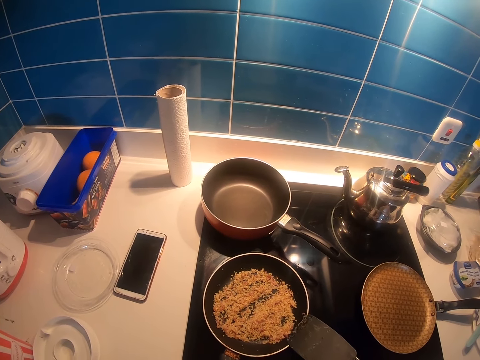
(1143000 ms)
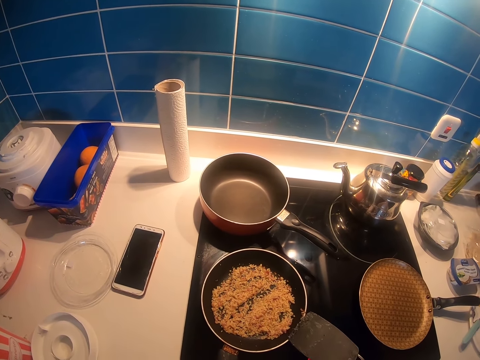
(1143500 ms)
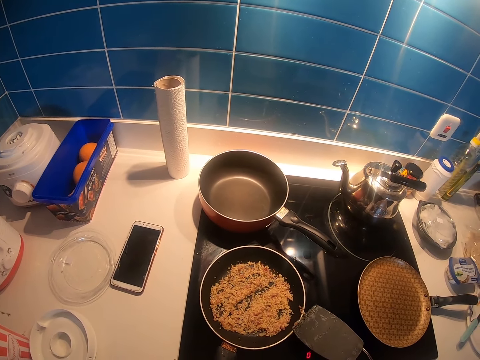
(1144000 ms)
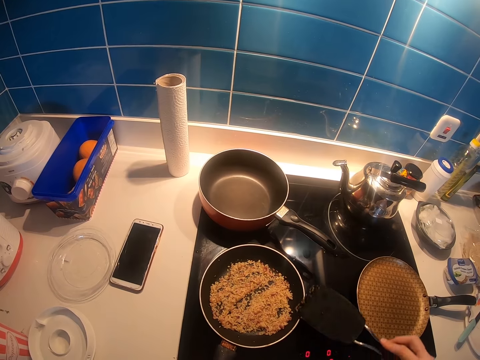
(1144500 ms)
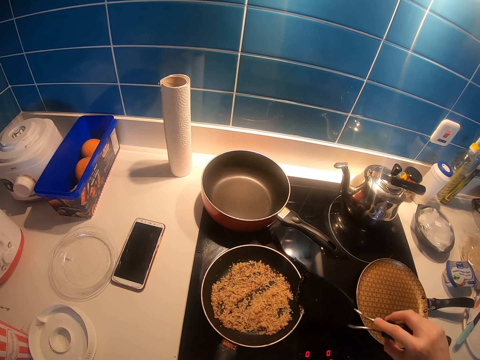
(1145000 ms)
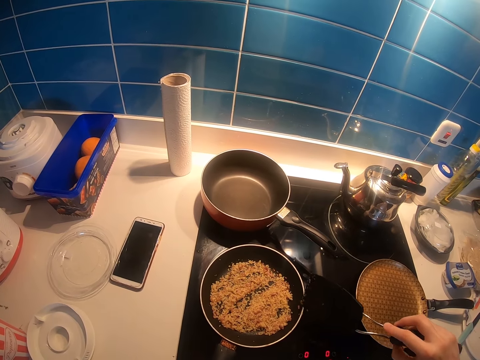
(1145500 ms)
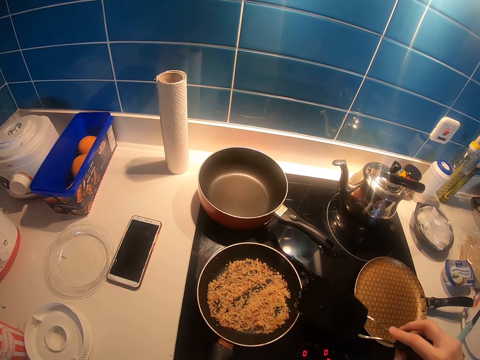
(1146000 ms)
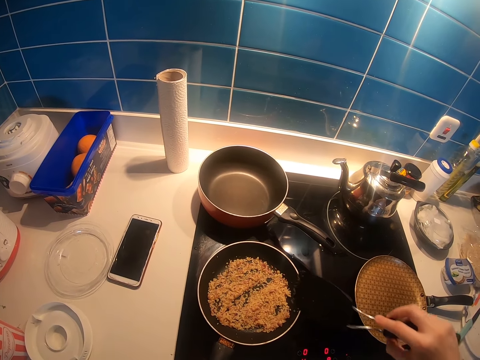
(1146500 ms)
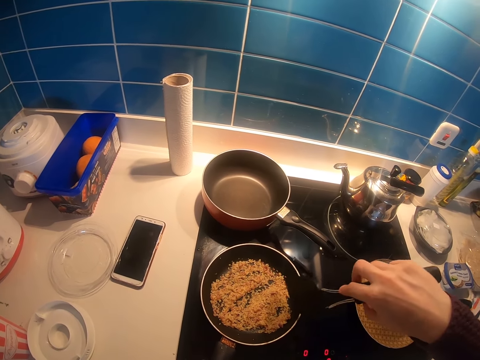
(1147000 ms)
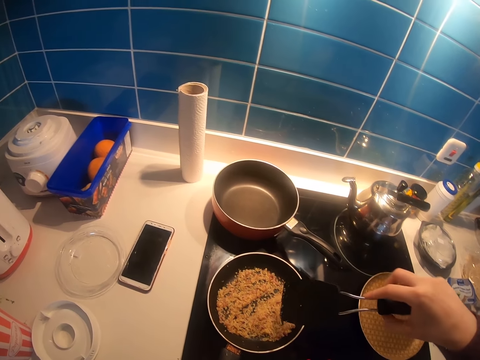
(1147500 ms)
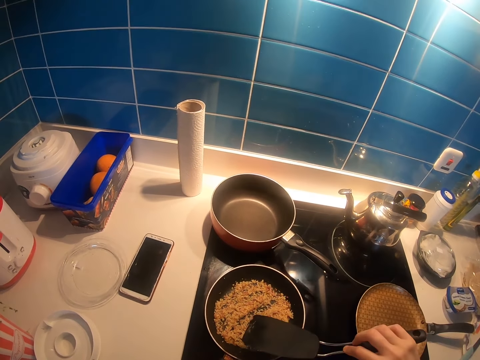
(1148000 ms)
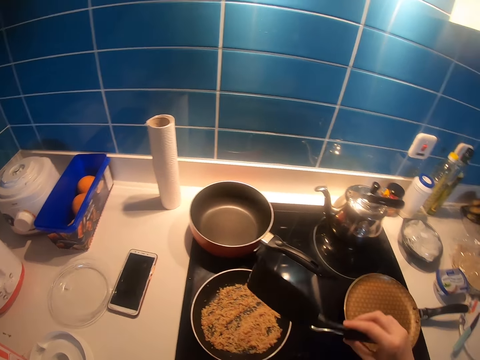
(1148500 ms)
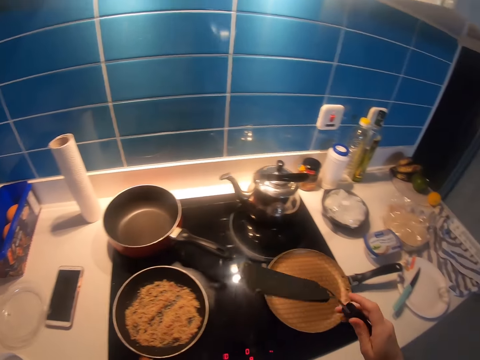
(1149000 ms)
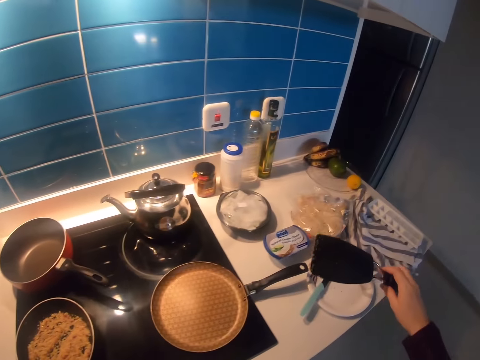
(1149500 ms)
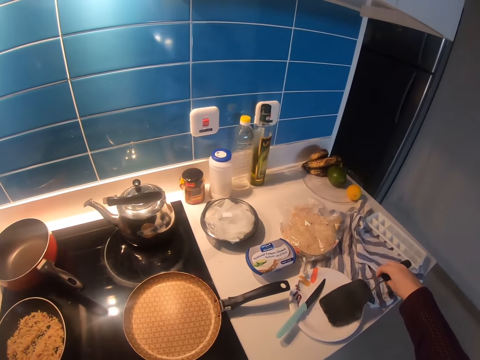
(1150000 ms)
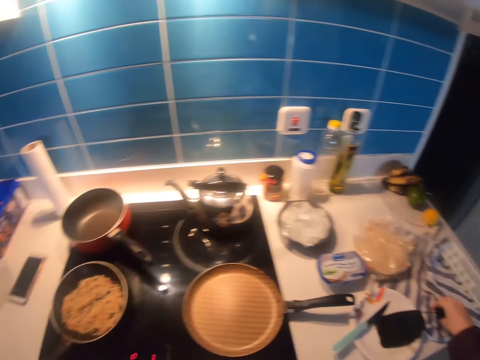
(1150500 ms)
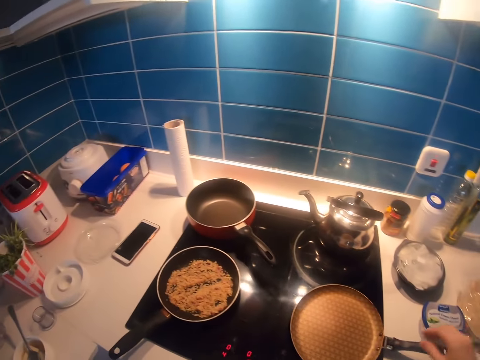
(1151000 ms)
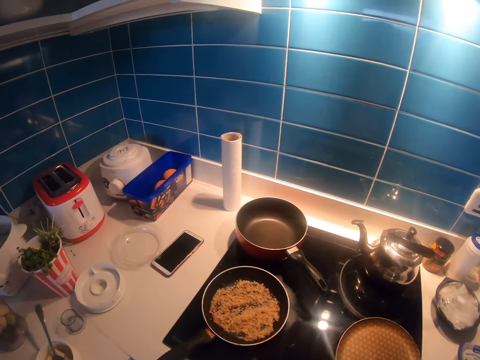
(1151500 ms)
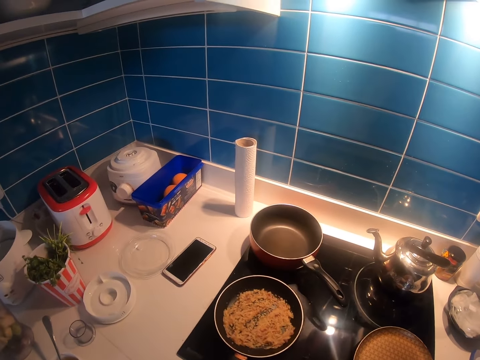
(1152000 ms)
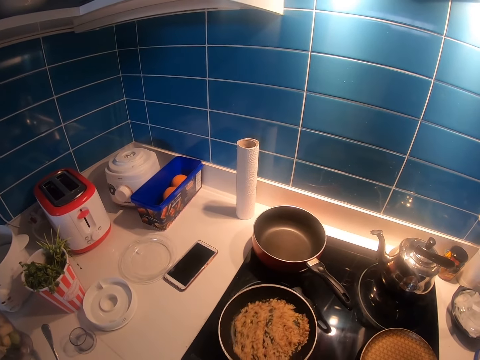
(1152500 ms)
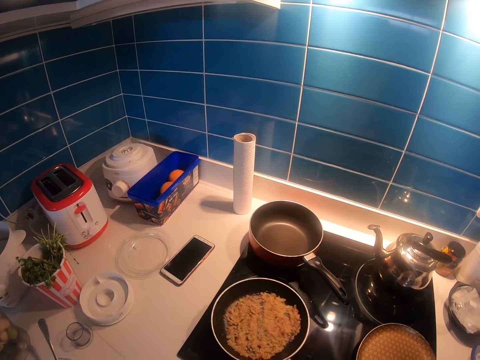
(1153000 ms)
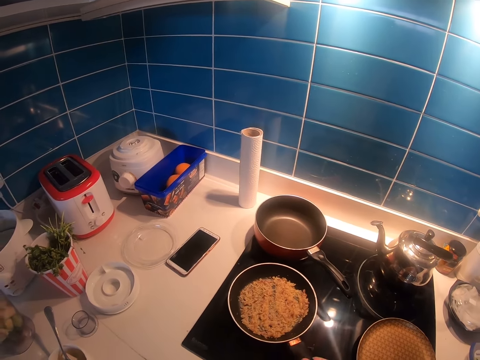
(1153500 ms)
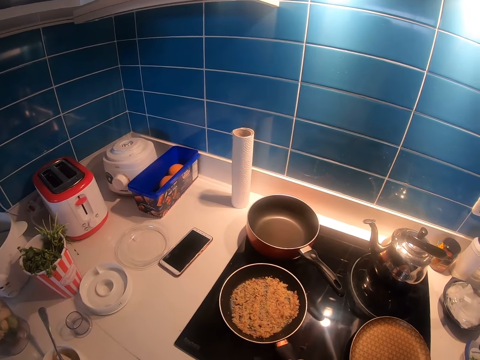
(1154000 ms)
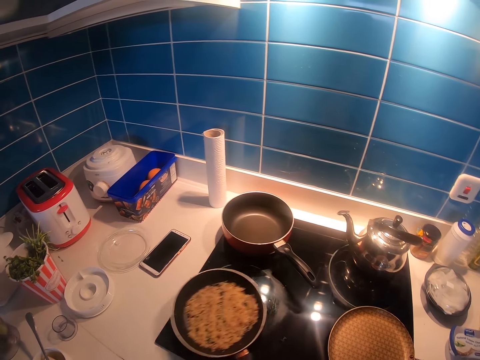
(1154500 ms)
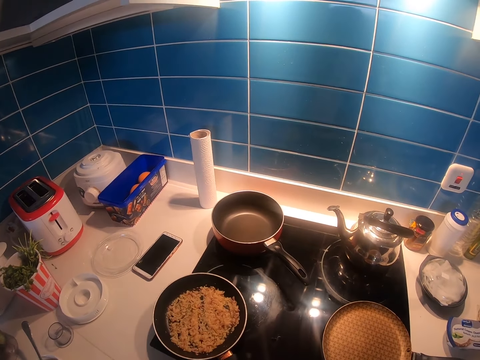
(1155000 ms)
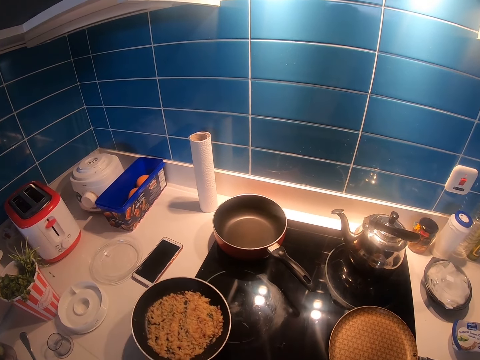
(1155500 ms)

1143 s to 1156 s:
The camera wearer puts the cooking stick on the plate. They mix the food in the pan. They shake the cooking pan. They place the pan on the cooker.

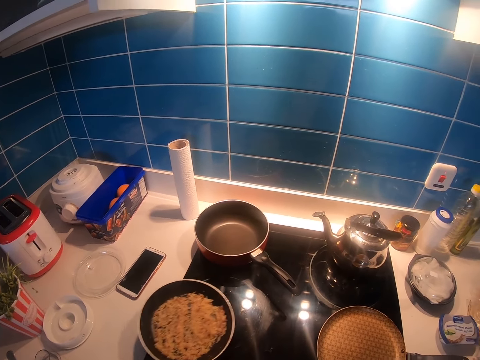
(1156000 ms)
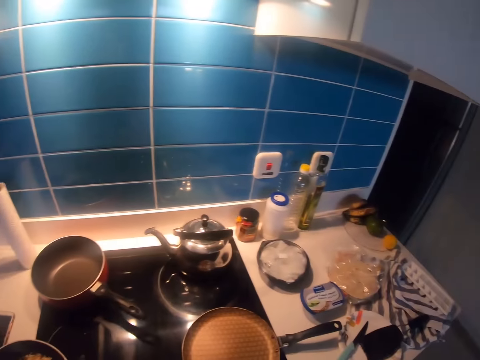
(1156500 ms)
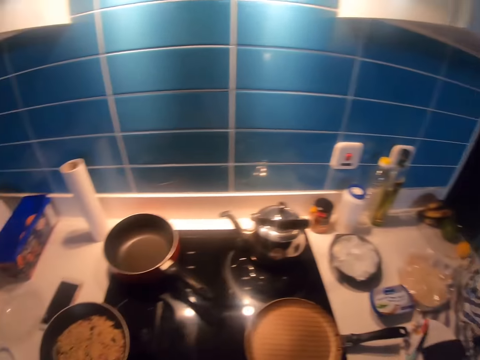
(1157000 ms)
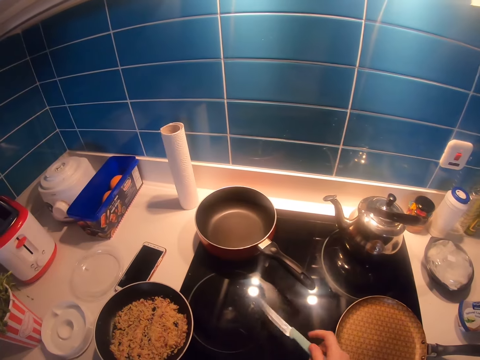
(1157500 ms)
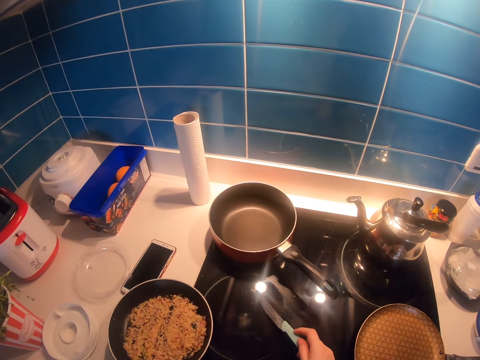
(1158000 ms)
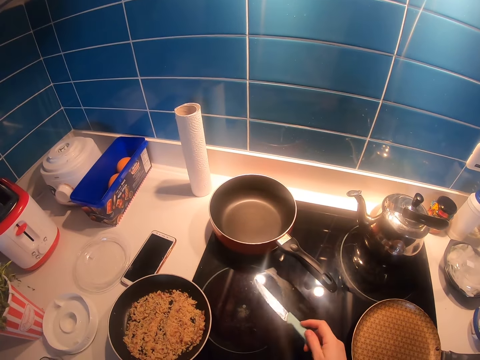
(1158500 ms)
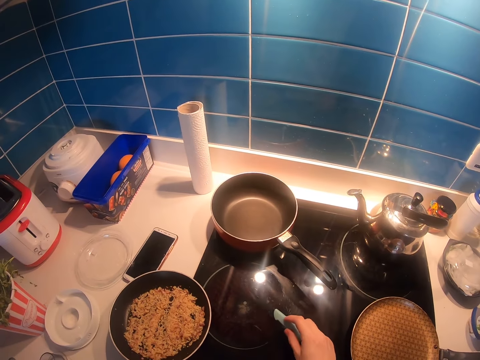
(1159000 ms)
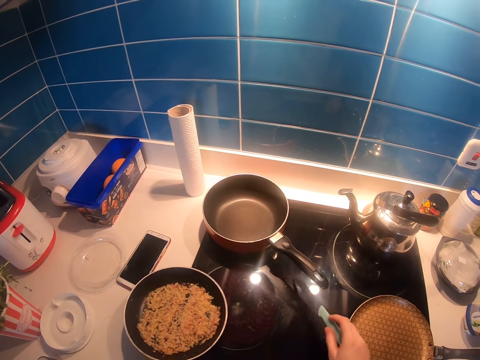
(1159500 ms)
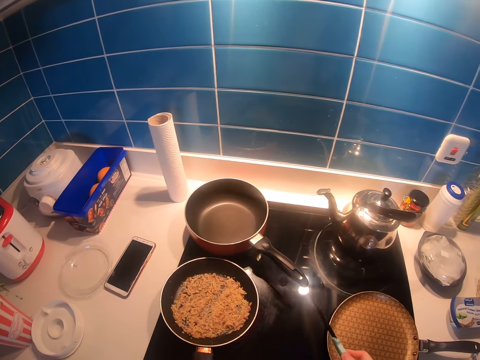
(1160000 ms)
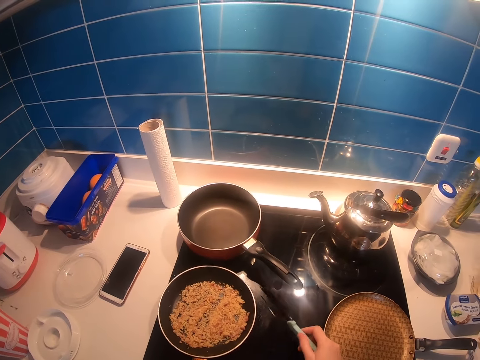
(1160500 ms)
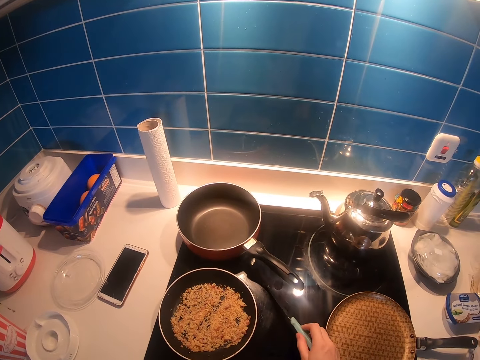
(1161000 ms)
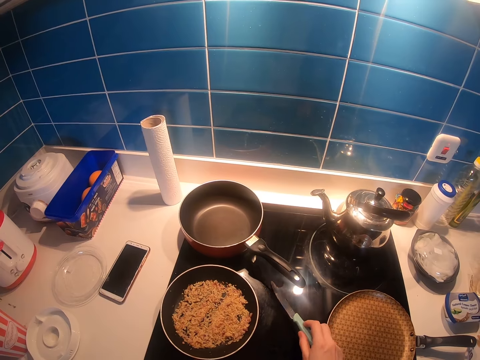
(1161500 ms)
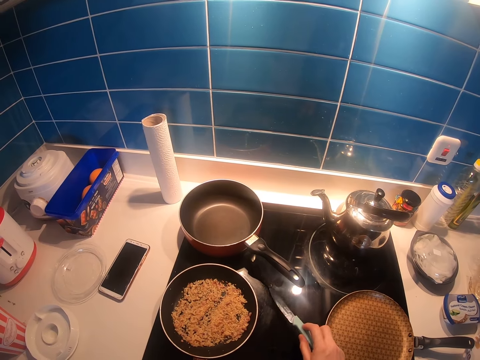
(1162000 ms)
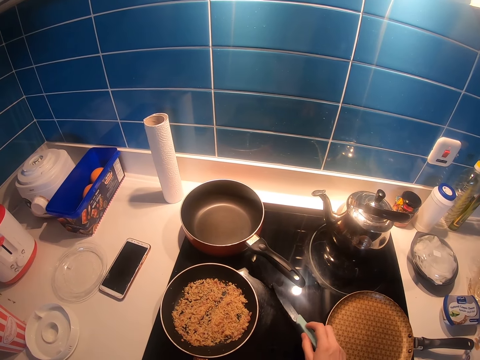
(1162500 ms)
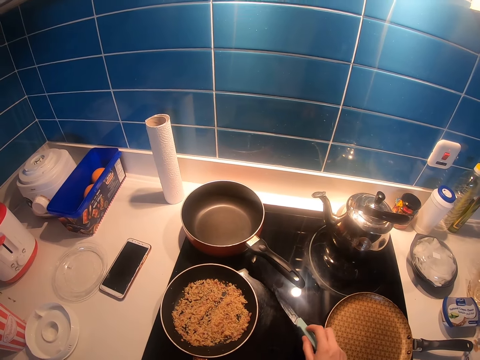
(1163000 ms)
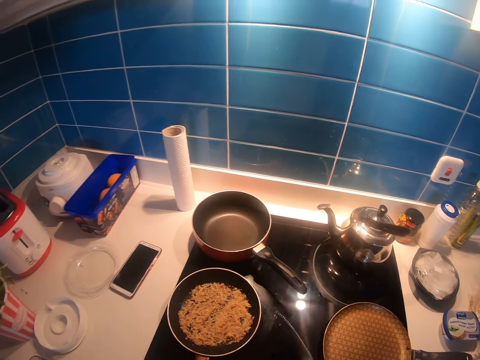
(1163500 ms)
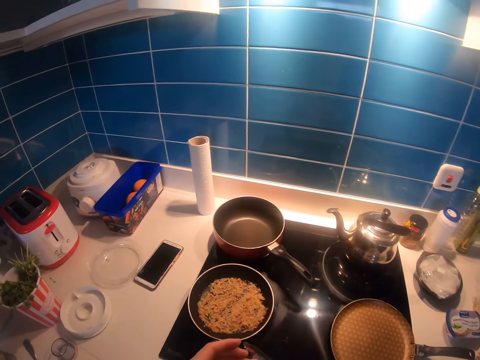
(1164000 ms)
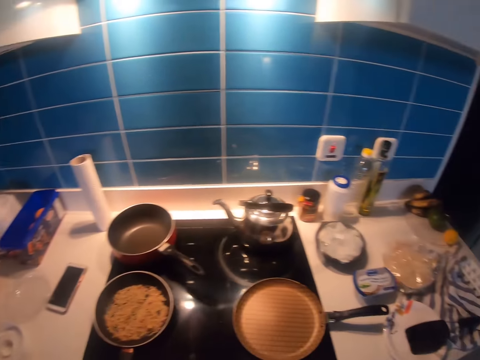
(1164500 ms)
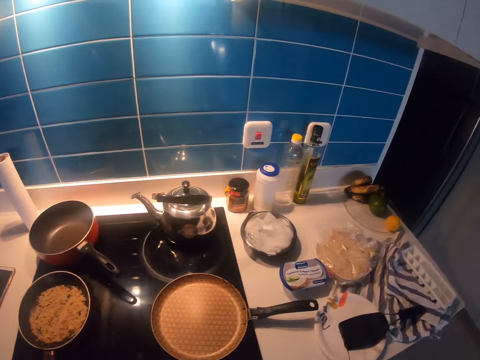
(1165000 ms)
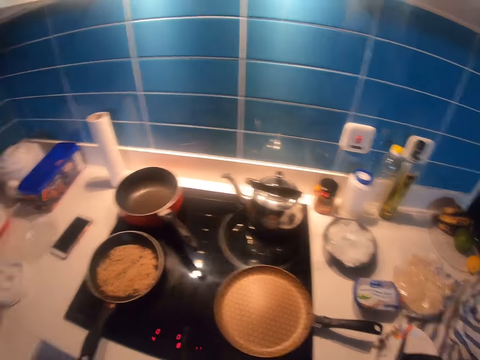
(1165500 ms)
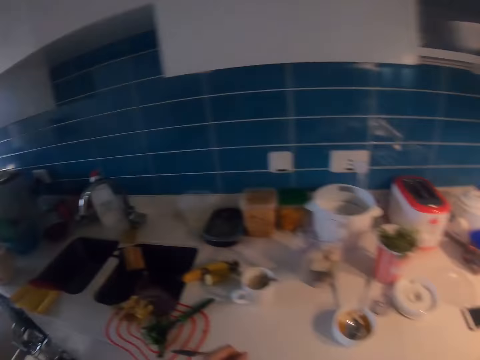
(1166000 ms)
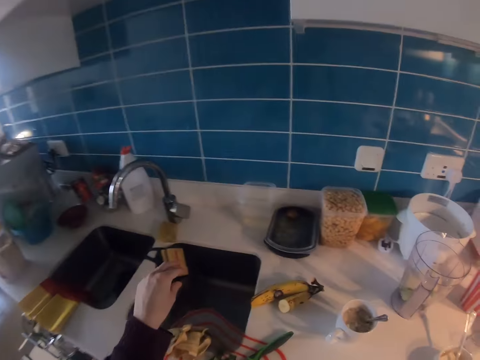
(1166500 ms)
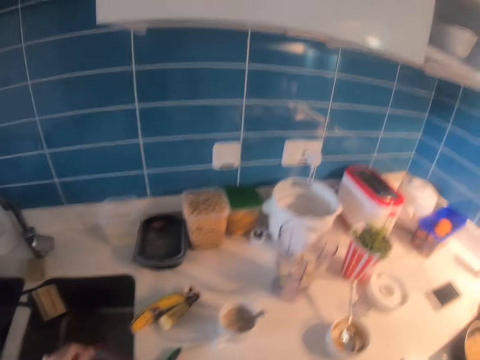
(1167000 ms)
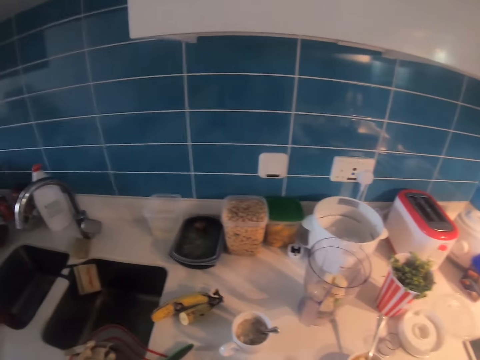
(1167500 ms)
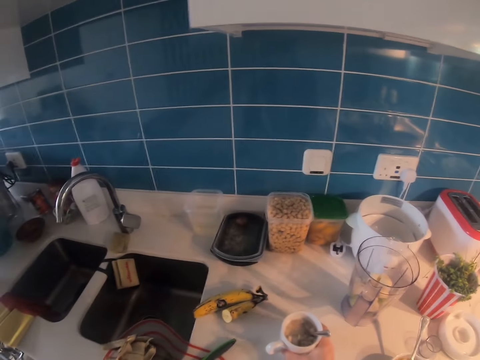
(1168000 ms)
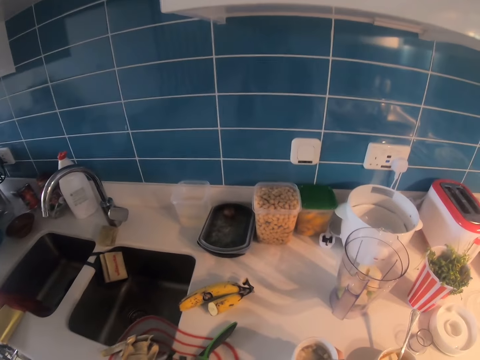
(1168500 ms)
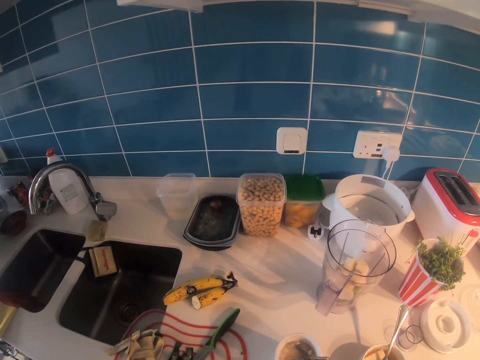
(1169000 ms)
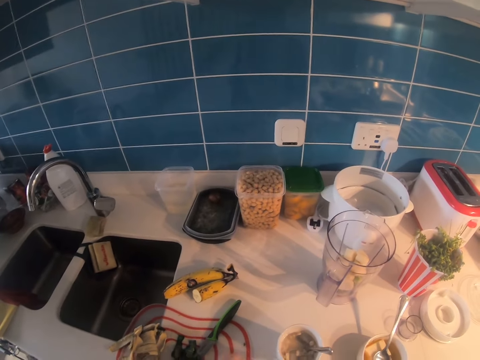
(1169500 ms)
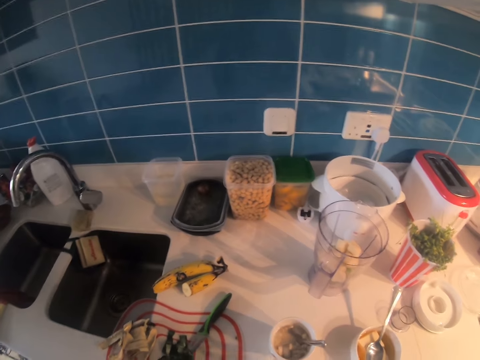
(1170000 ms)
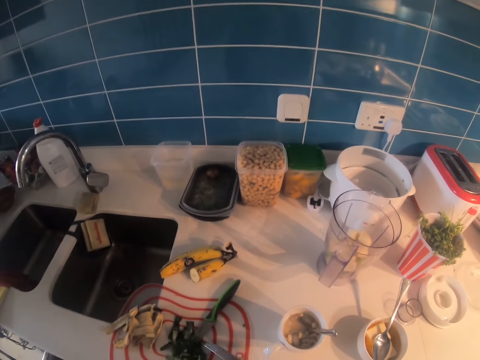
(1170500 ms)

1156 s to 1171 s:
The camera wearer picks up the knife from the kitchen counter. They remove particles of food from the cooker with the knife. They put the cooking pan on the cooker. They remove particles of food from the cooker with the knife. They put the knife on the kitchen counter. They arrange something on the counter. They pull the bowl.
